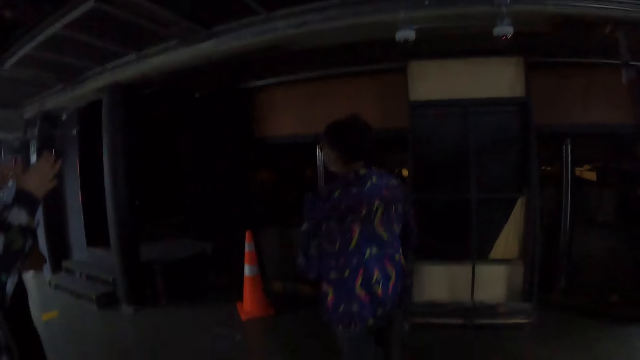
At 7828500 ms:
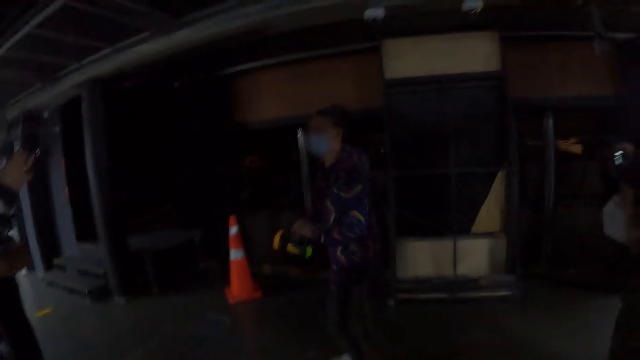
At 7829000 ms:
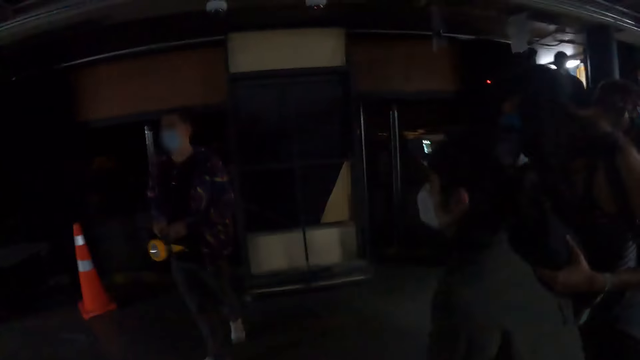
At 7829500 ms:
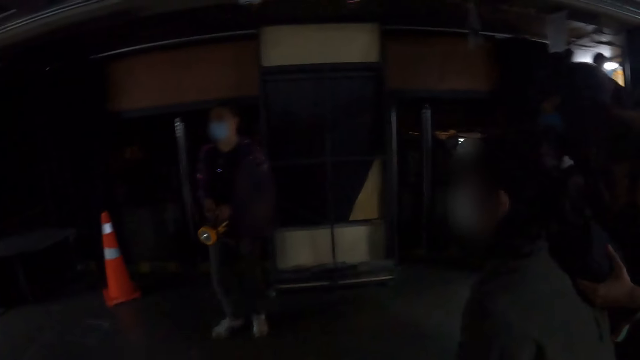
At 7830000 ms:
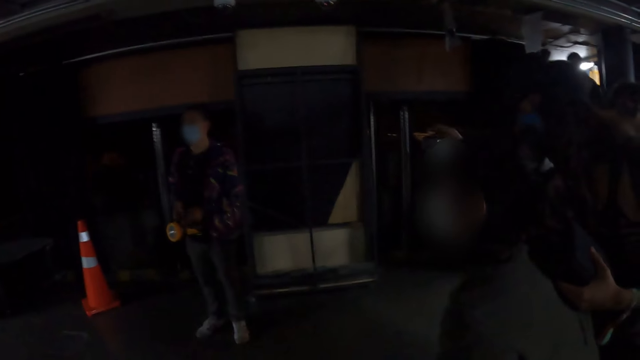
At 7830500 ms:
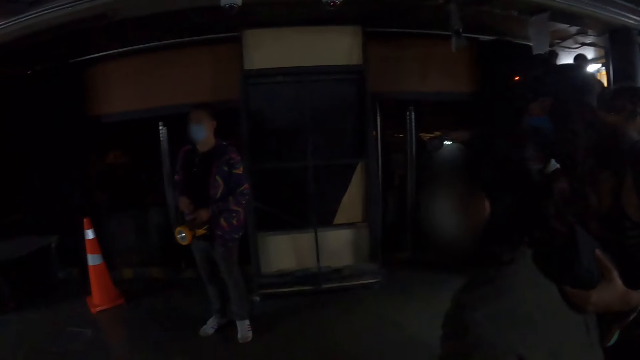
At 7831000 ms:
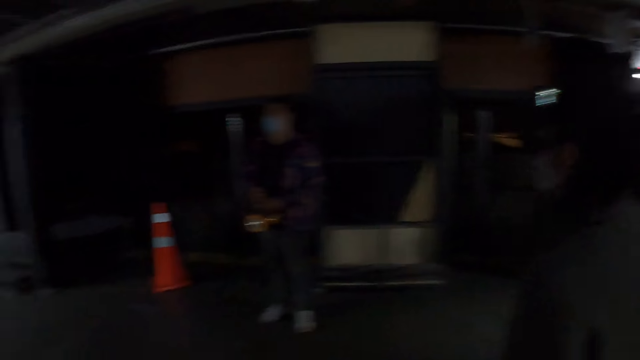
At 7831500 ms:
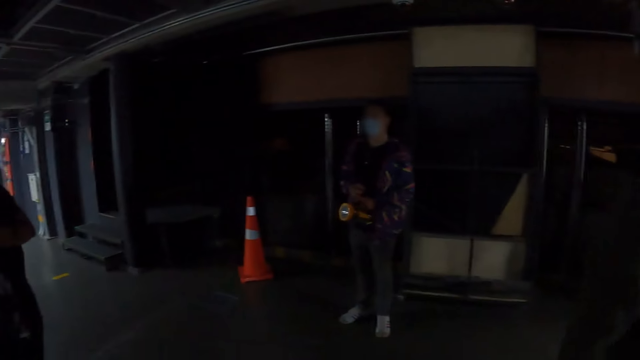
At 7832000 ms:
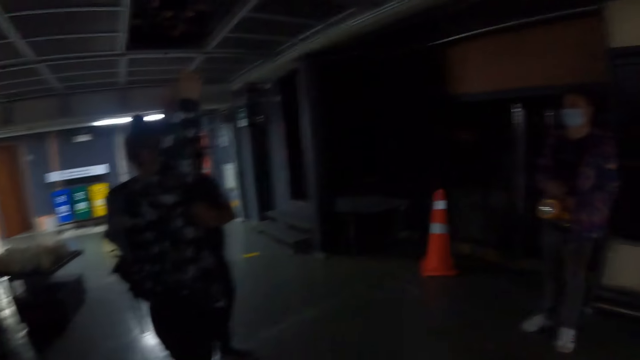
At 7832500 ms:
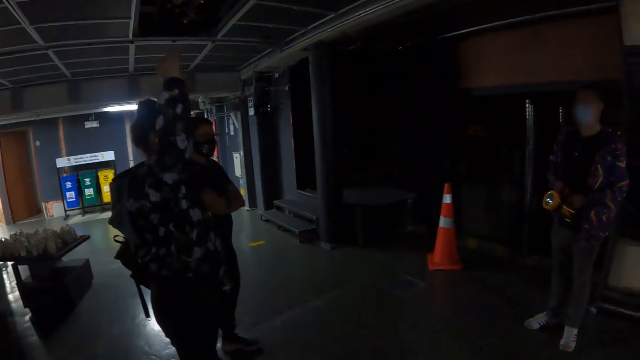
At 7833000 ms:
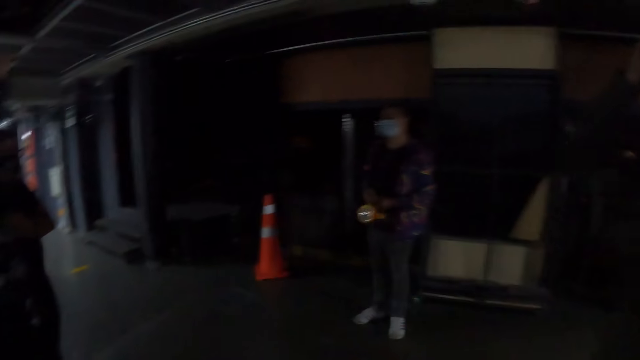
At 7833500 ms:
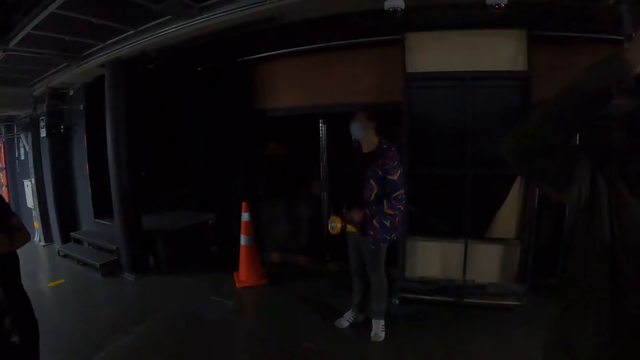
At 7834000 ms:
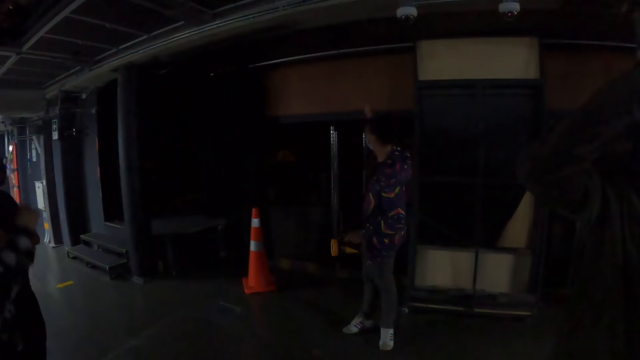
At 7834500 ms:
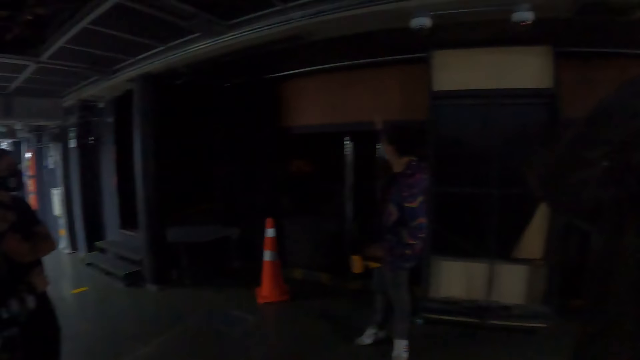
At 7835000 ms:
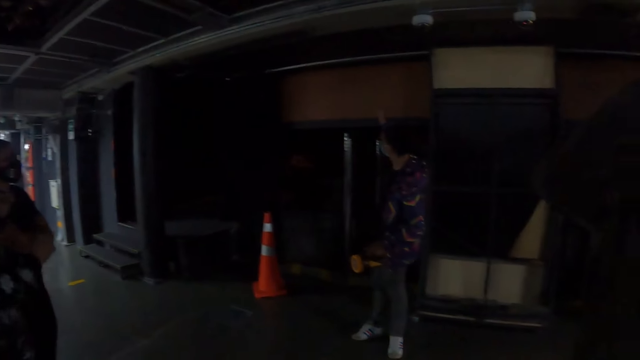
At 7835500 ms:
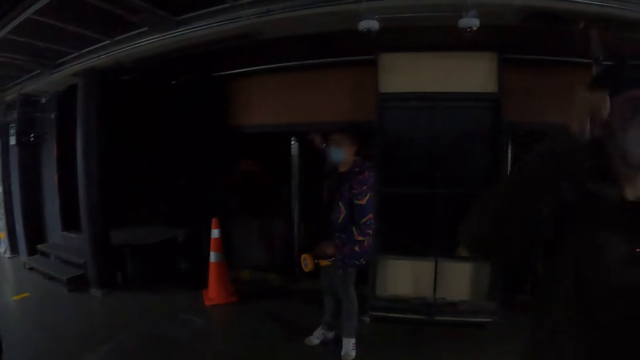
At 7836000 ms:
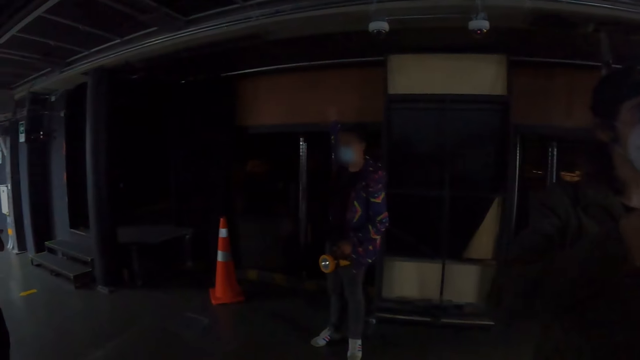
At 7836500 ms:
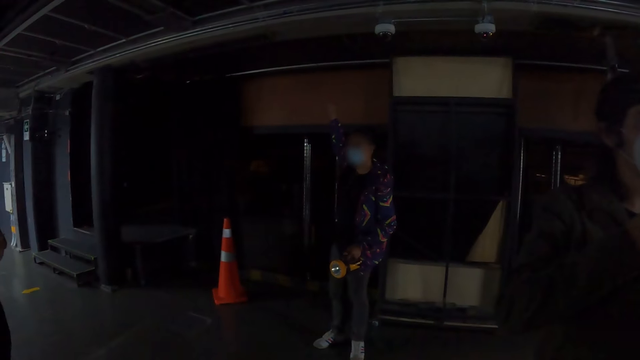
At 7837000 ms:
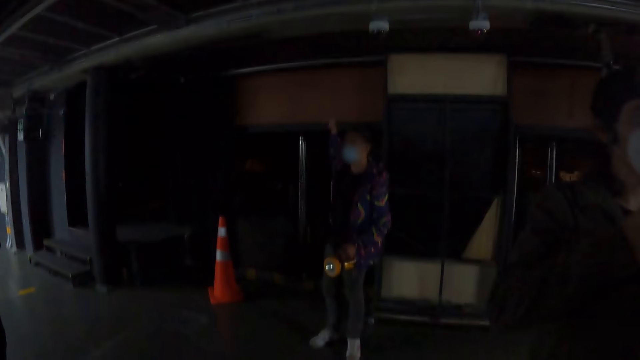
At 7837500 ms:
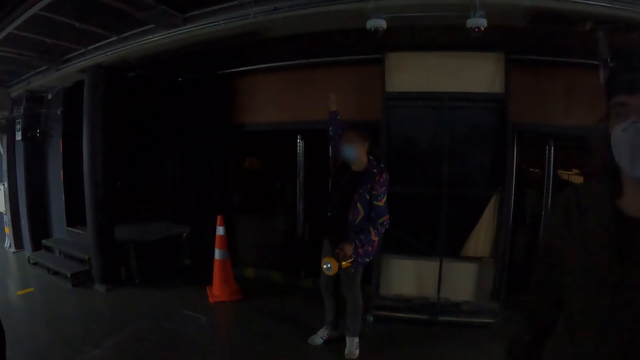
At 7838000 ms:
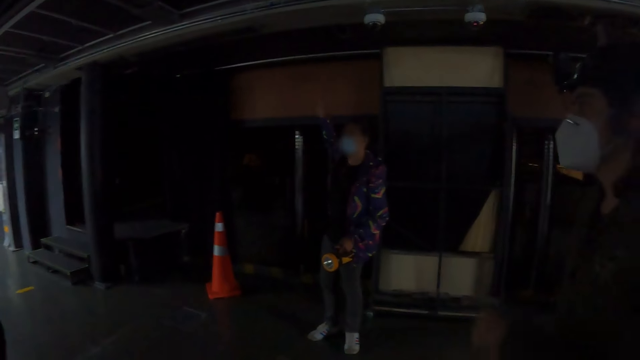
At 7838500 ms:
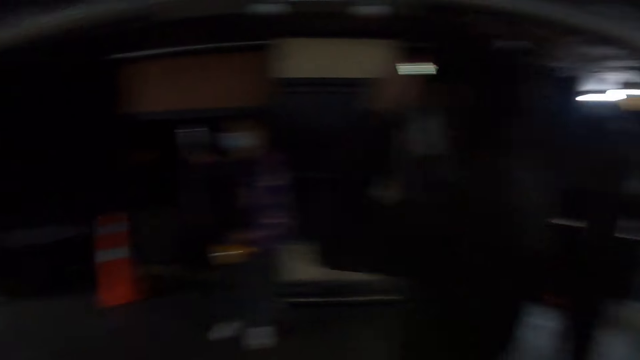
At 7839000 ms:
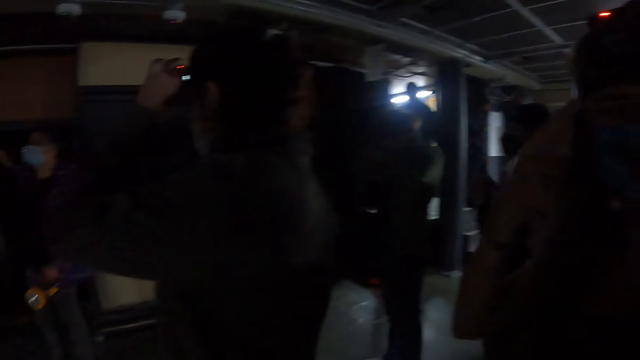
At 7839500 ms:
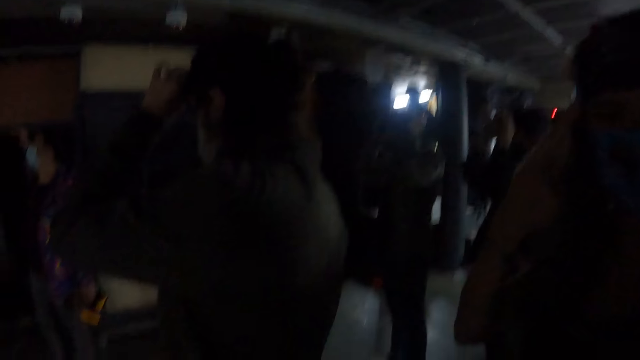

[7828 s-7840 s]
A lady holds a torch with both hands. The lady points at the roof with her right hand.

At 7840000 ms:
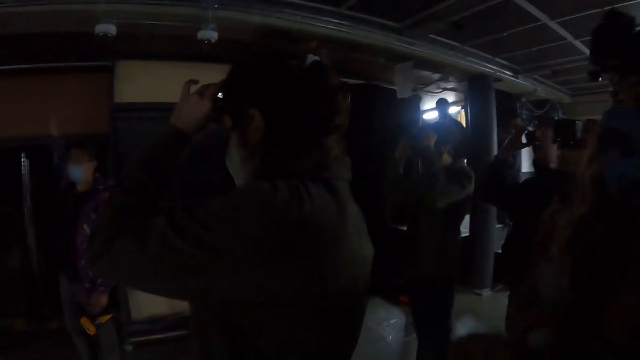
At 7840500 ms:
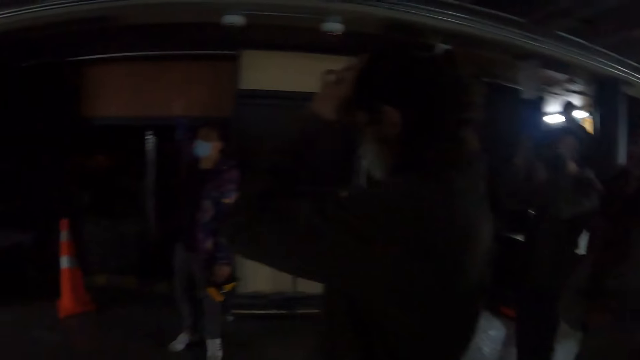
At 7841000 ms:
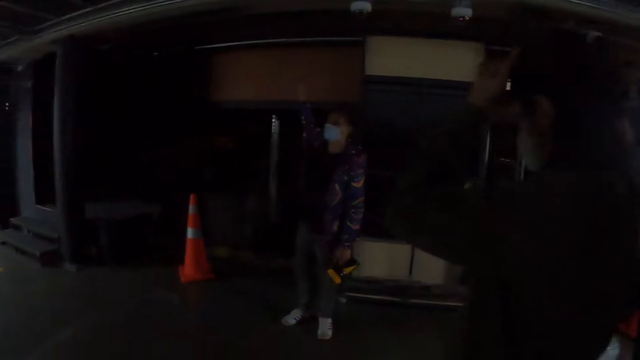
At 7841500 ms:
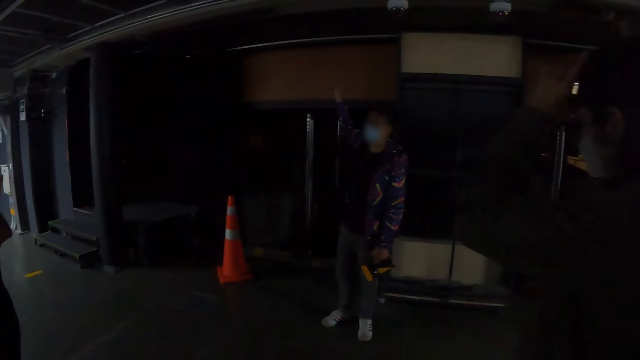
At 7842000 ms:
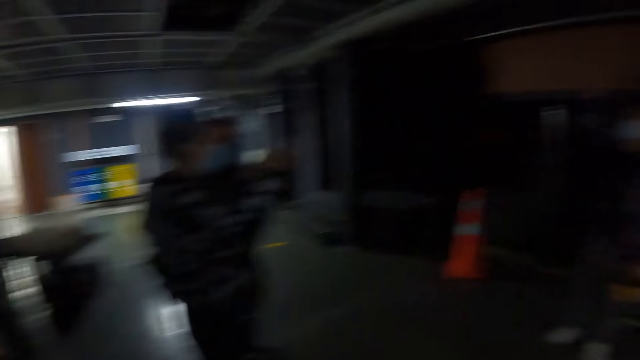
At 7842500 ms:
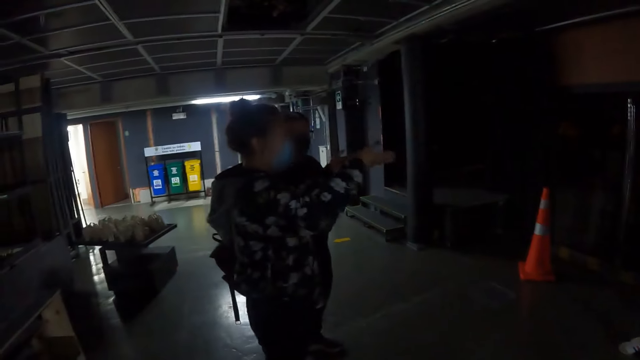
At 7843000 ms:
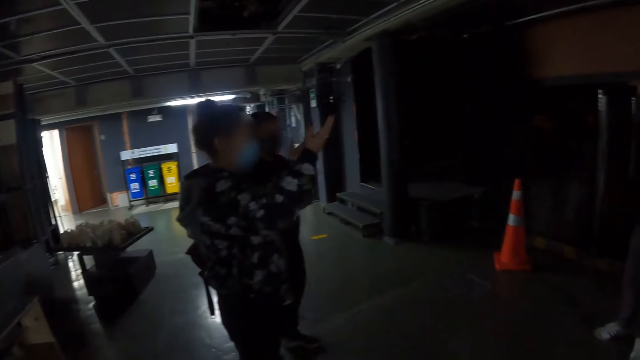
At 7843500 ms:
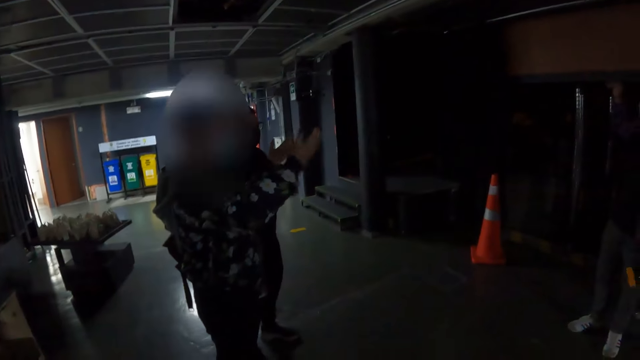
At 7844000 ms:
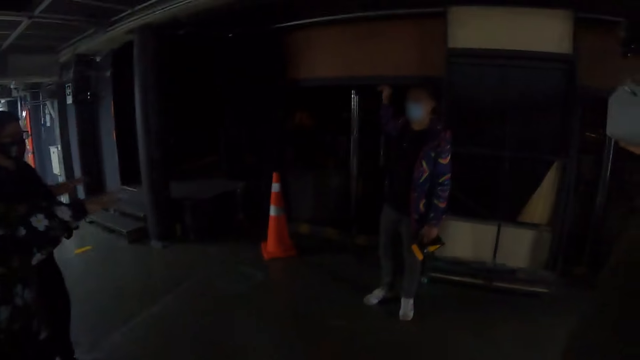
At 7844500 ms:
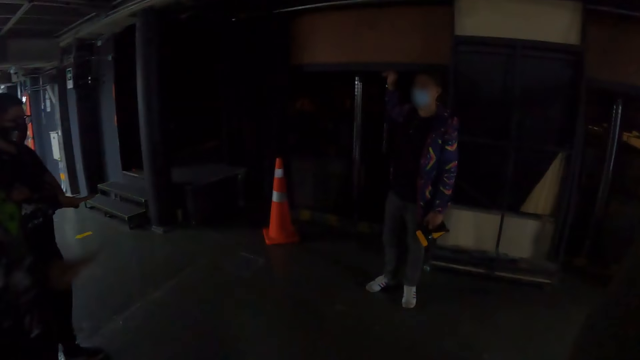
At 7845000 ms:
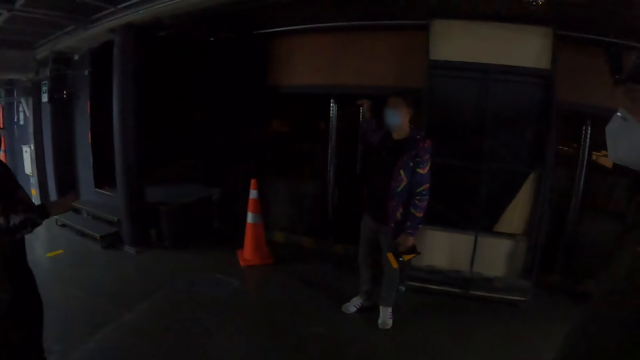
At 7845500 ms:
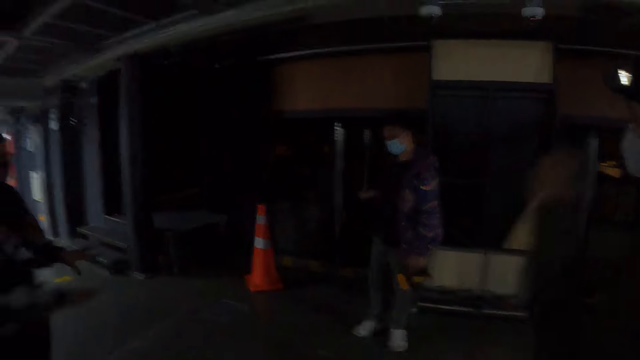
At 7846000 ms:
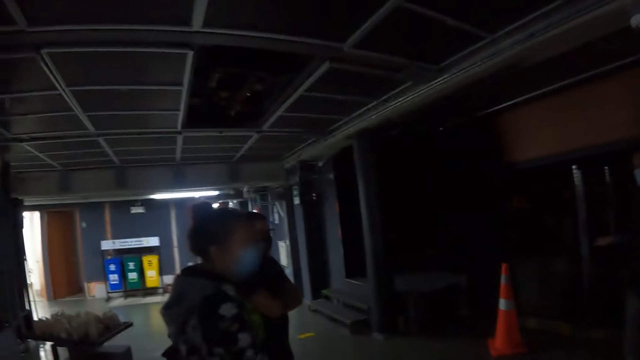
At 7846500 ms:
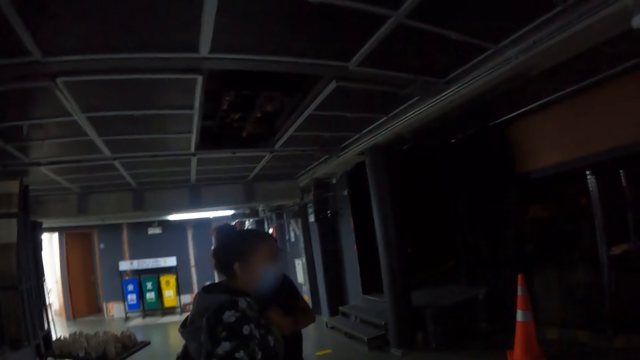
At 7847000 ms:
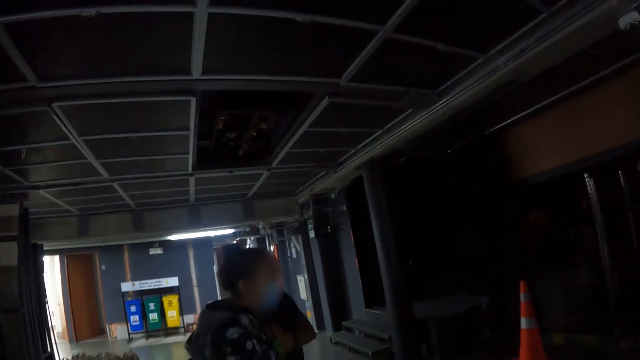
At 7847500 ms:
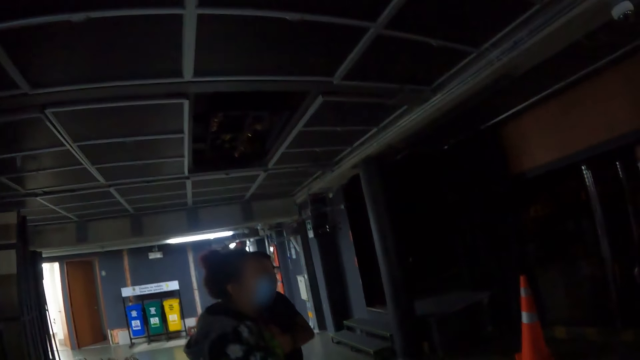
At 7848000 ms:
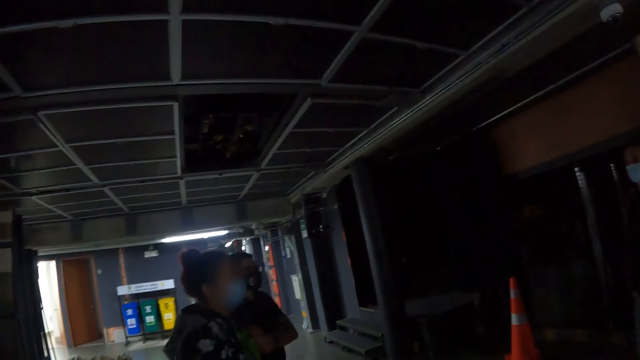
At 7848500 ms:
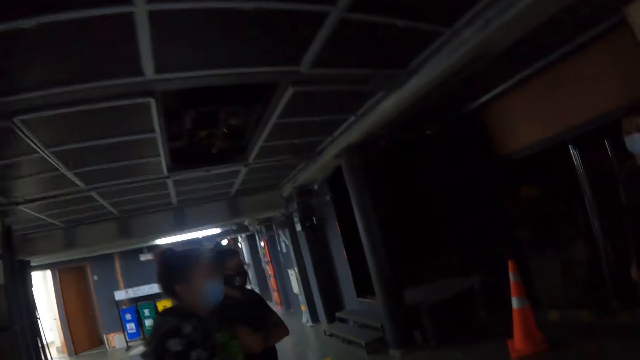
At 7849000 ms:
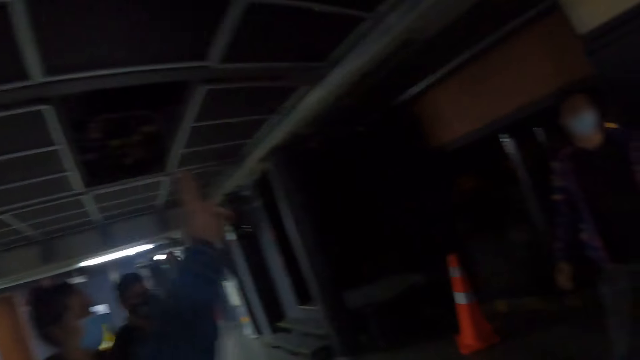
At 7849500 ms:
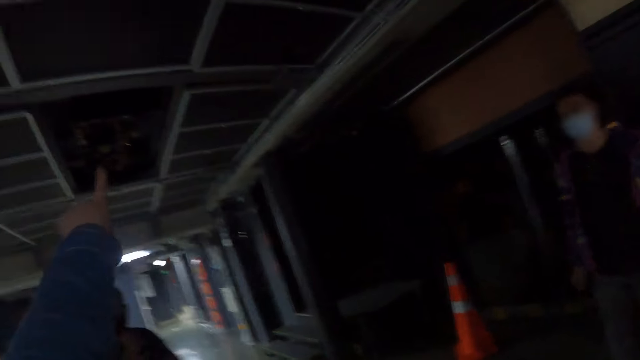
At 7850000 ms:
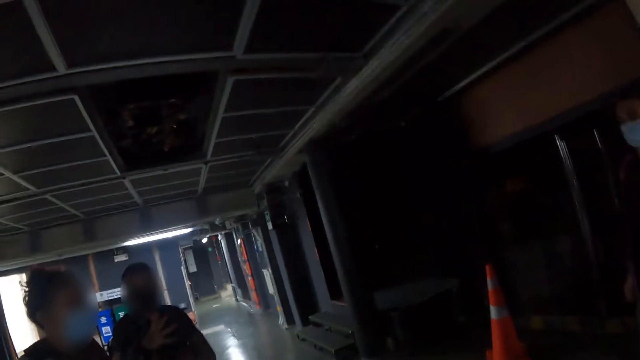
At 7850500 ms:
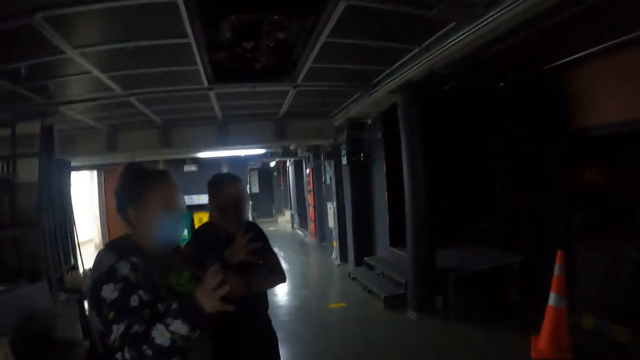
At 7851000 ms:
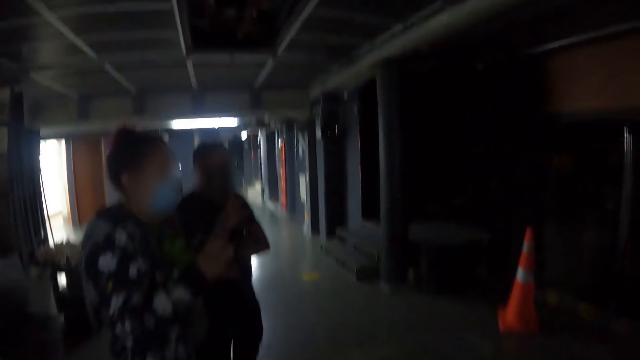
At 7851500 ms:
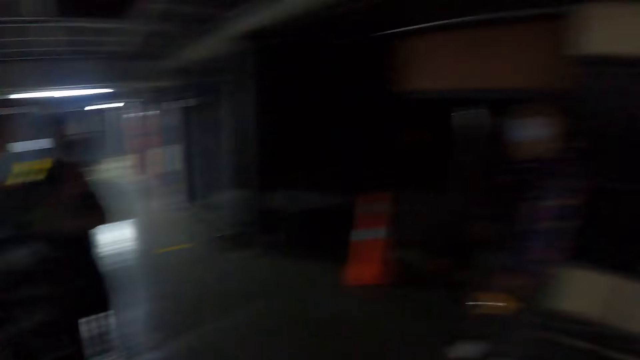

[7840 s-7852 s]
A lady gestures with both hands. The camera wearer points at the ceiling.
